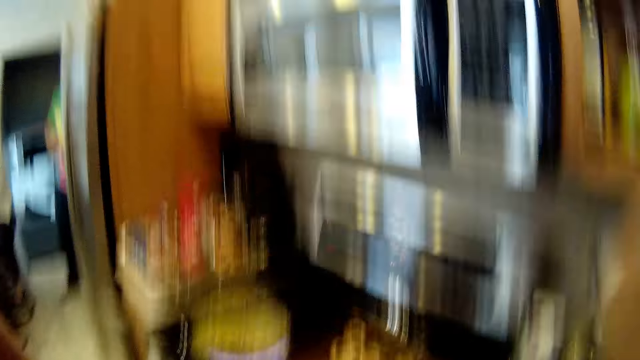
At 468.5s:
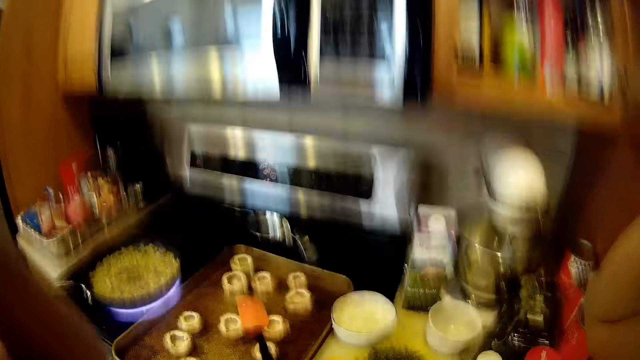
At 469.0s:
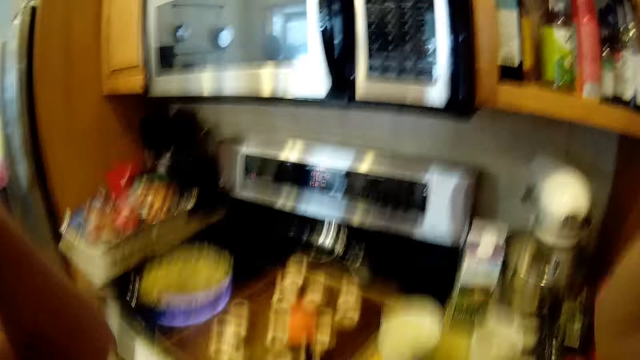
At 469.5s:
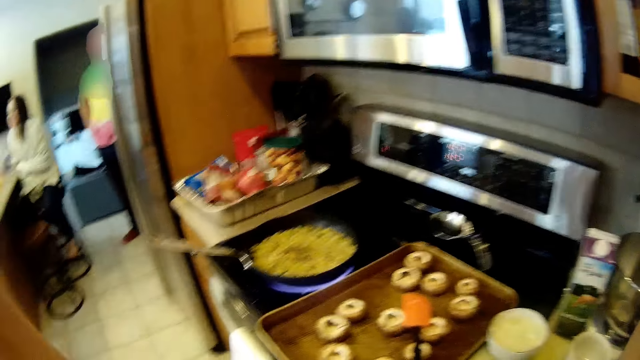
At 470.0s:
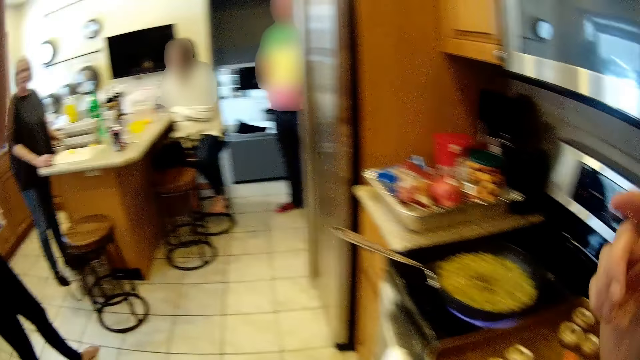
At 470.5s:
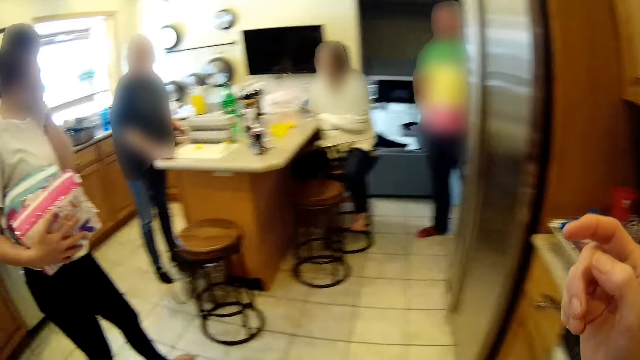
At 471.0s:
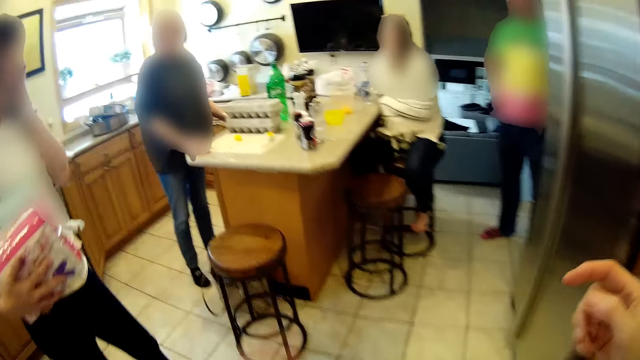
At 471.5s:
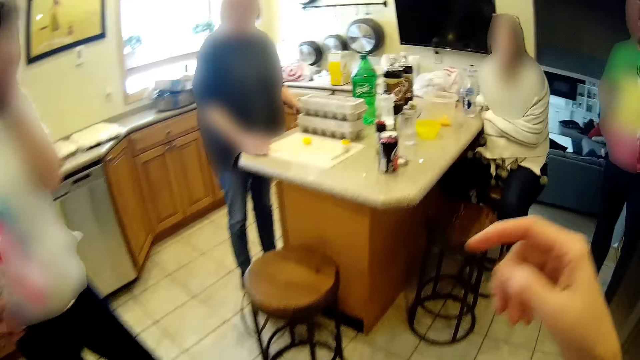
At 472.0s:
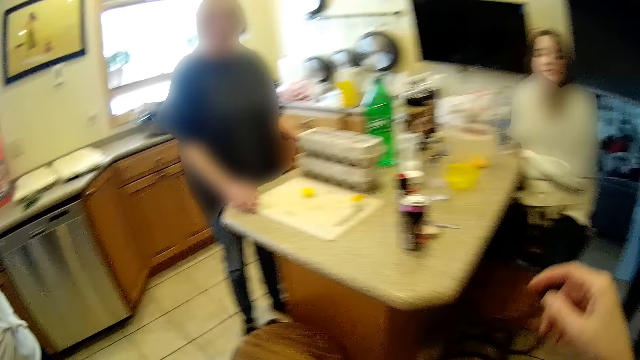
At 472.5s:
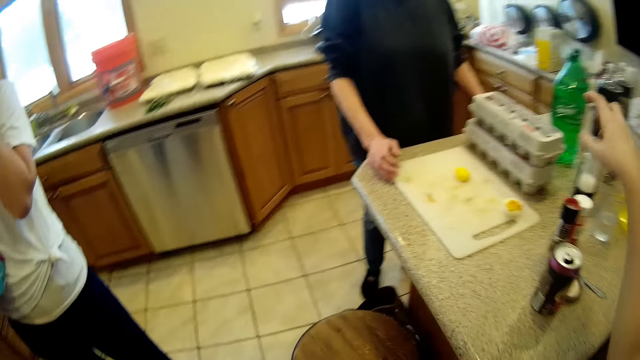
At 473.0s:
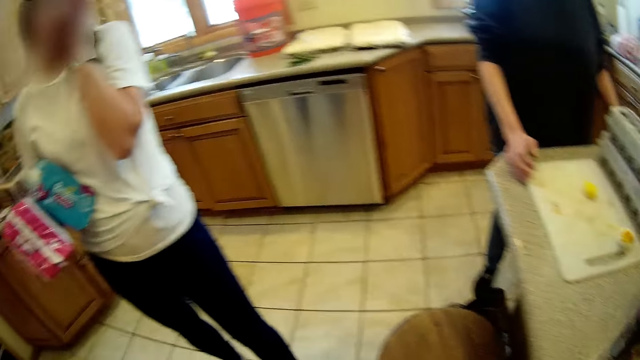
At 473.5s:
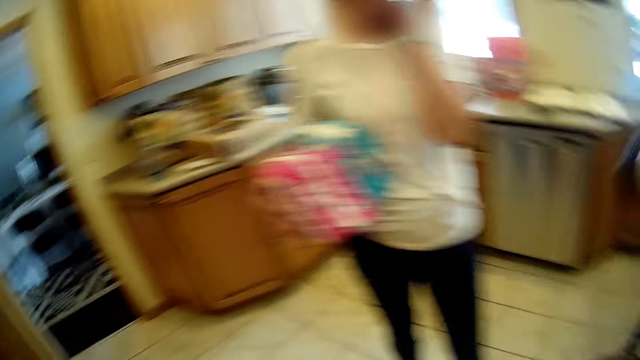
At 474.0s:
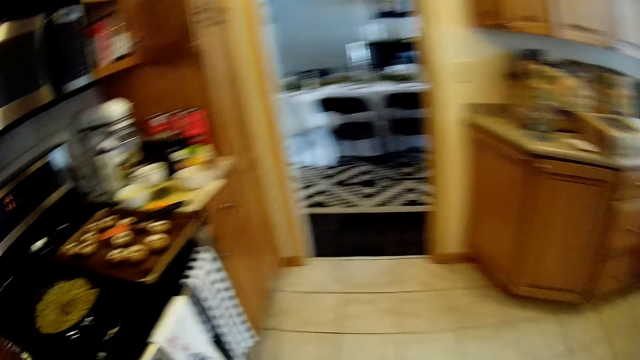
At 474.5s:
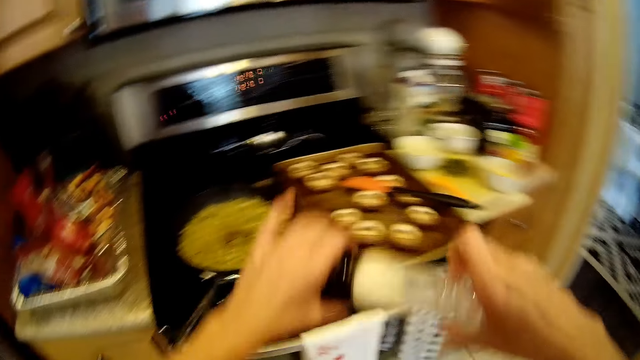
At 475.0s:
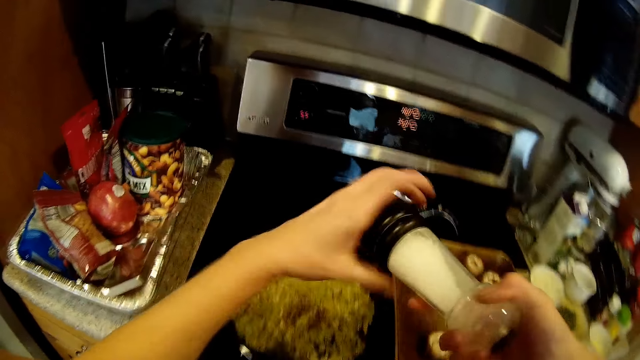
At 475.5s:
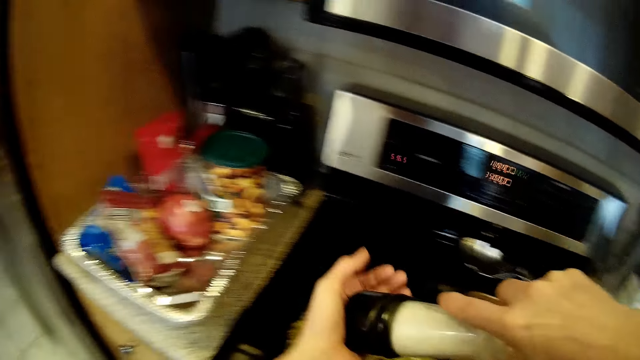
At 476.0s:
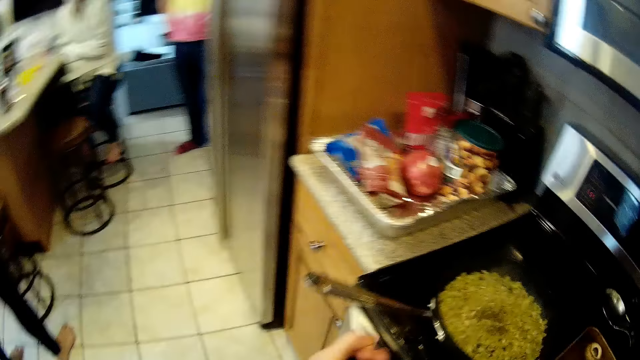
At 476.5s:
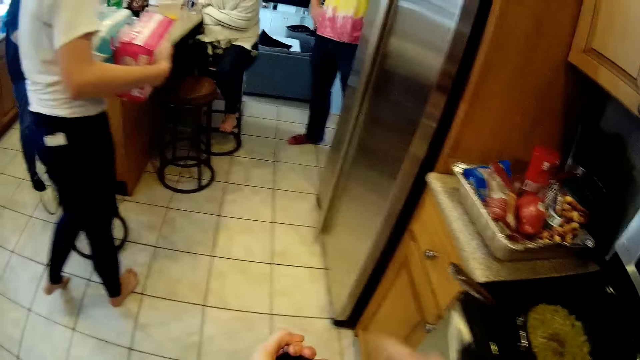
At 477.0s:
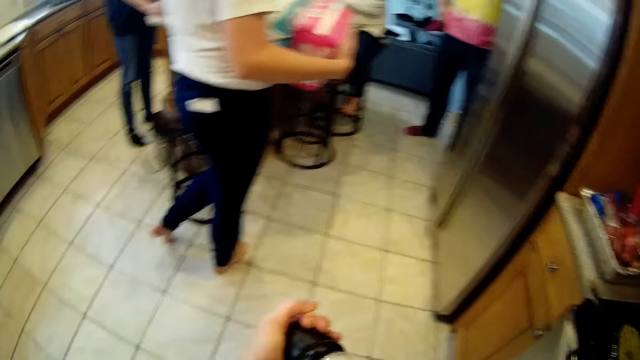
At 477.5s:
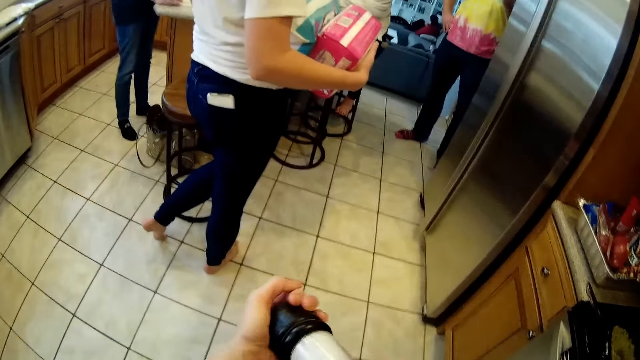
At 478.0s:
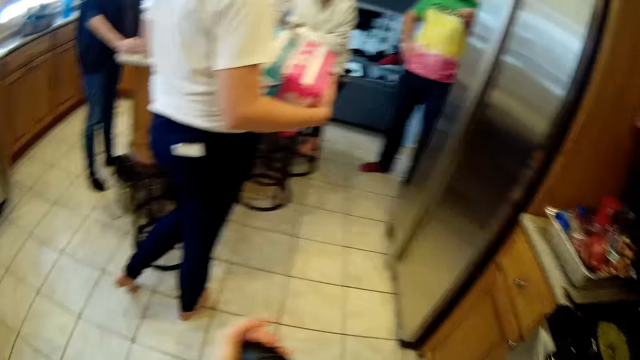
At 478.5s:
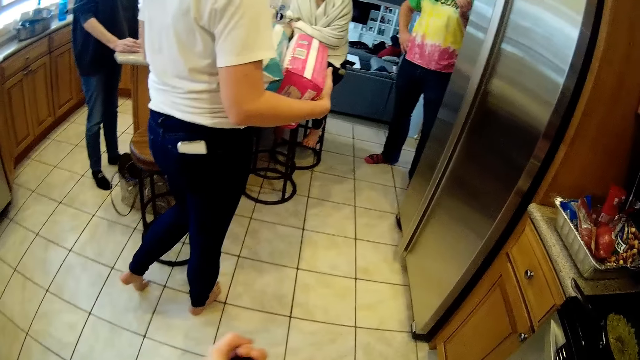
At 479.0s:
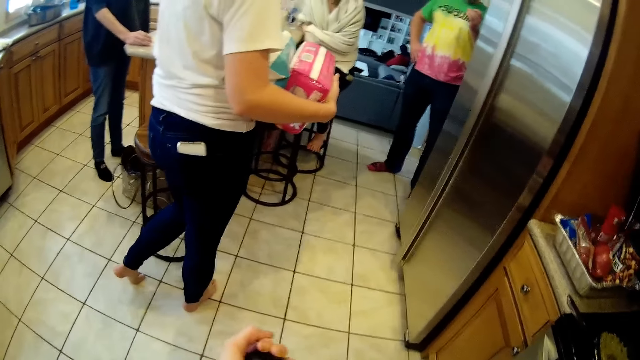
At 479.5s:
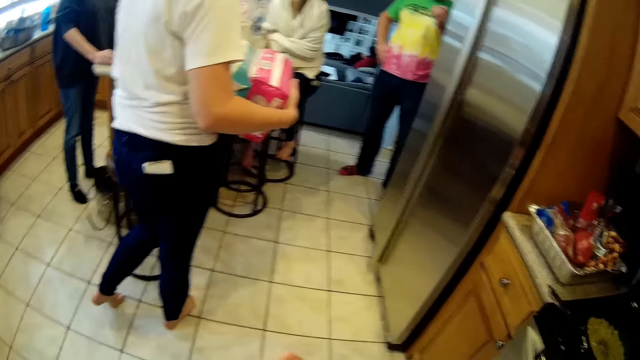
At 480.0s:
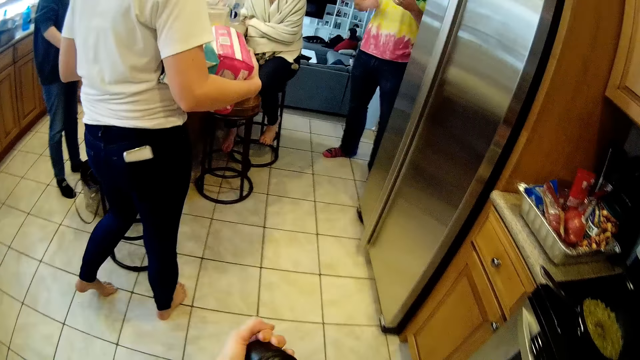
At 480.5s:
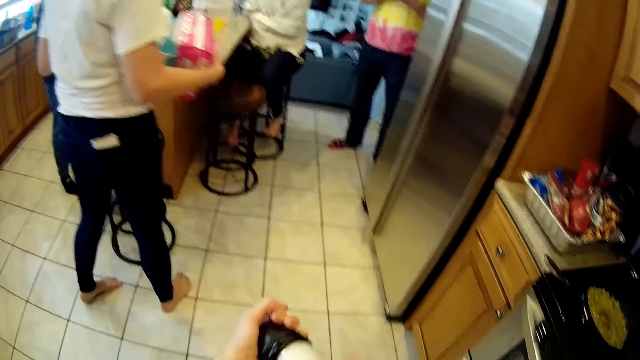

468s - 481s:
The camera wearer adjusts her hair with her hands. She walks in the house. She picks up a jar of salt from the kitchen countertop with her right hand. She opens the jar of salt with her hands. She pours some of the salt into her left hand.

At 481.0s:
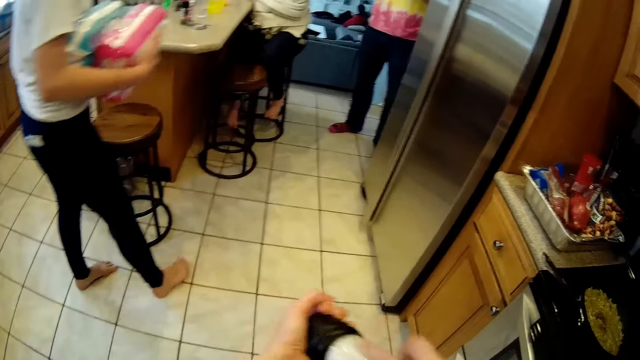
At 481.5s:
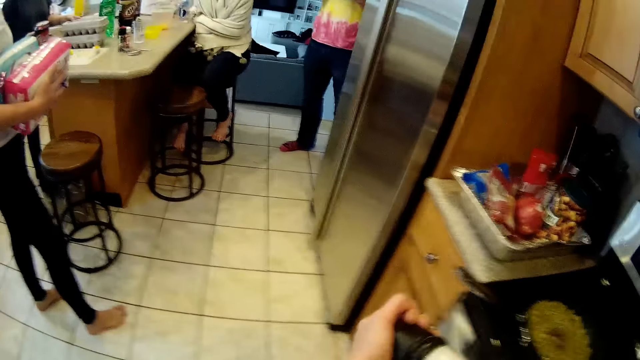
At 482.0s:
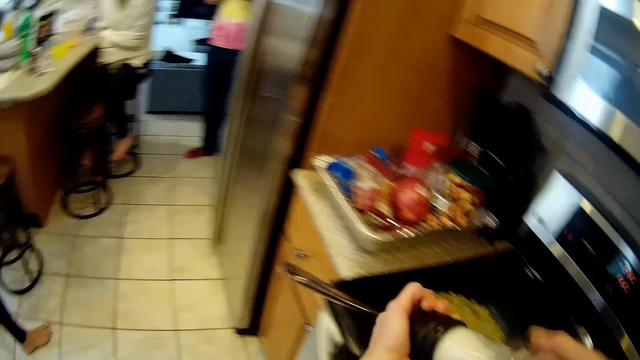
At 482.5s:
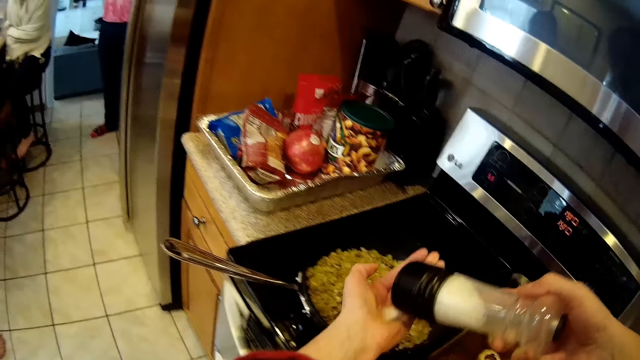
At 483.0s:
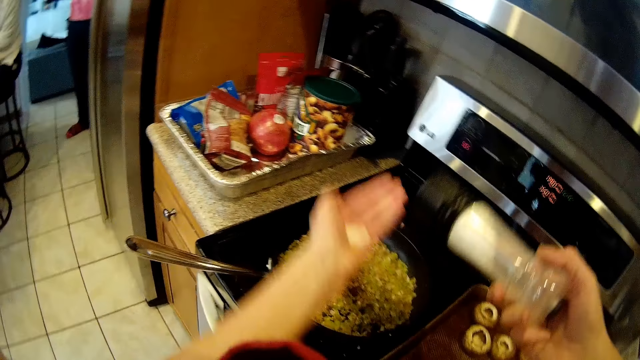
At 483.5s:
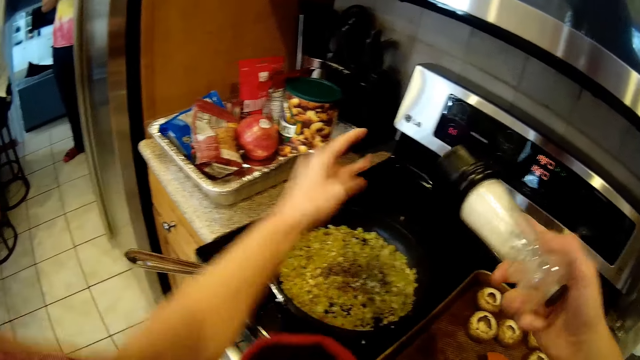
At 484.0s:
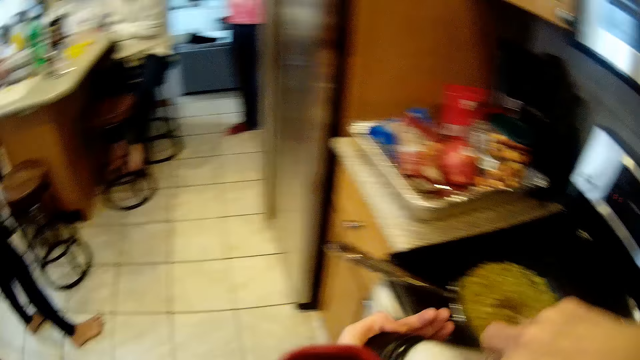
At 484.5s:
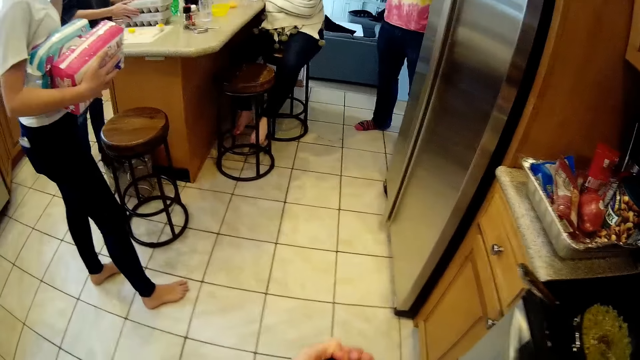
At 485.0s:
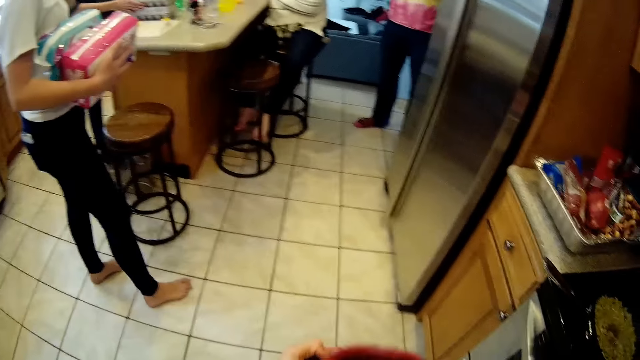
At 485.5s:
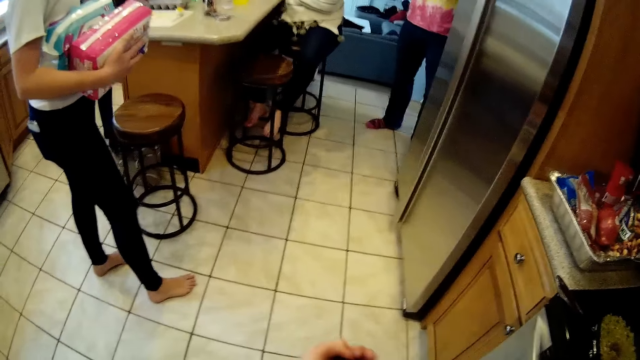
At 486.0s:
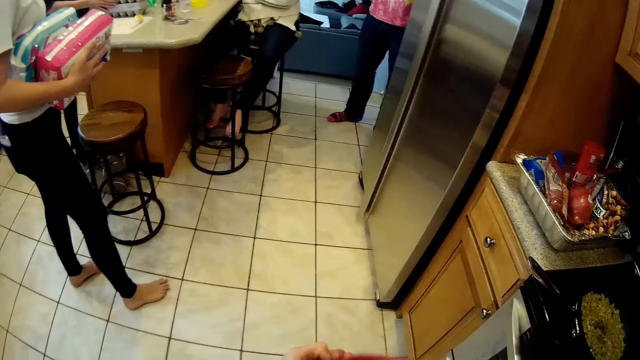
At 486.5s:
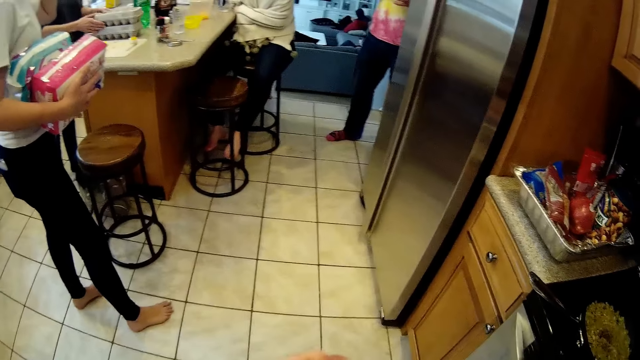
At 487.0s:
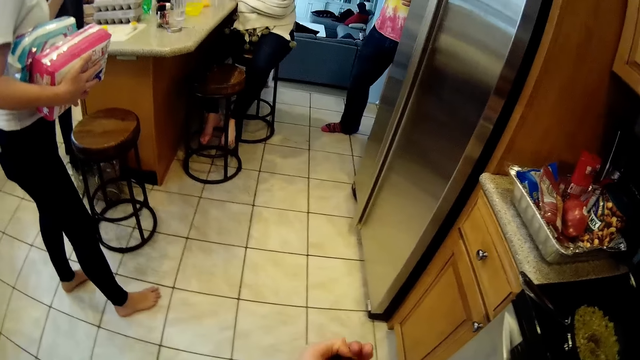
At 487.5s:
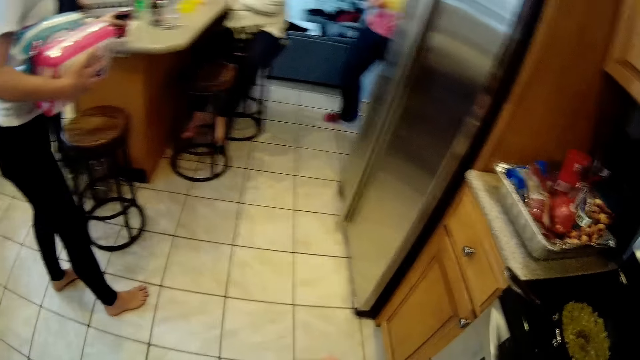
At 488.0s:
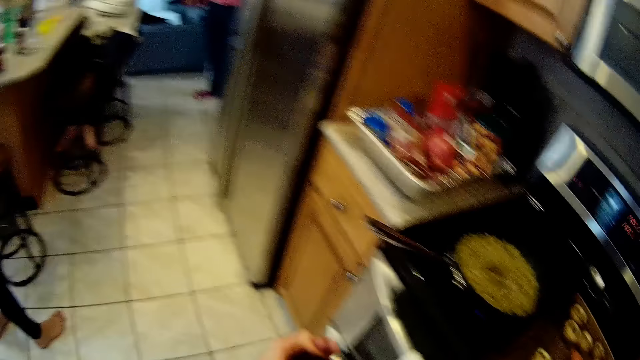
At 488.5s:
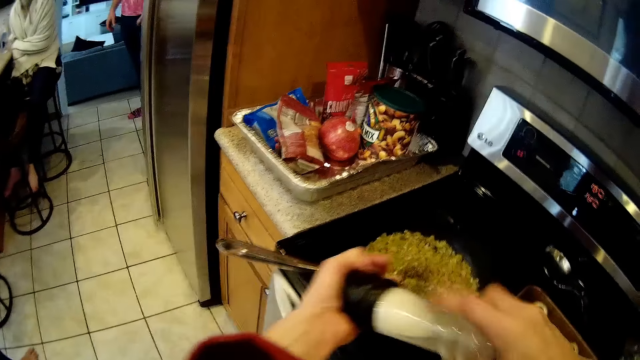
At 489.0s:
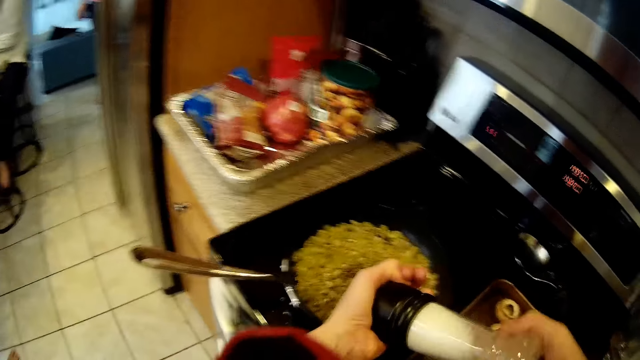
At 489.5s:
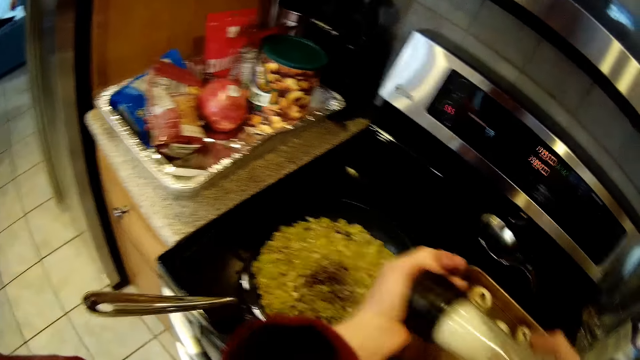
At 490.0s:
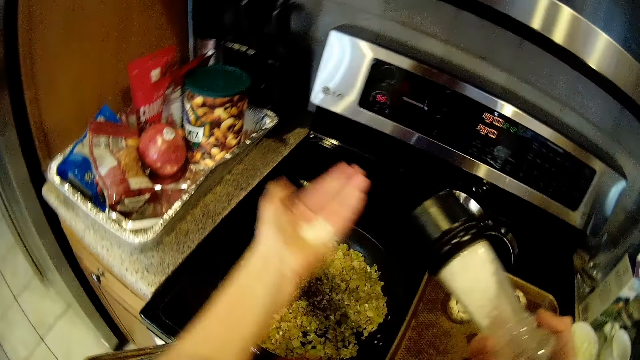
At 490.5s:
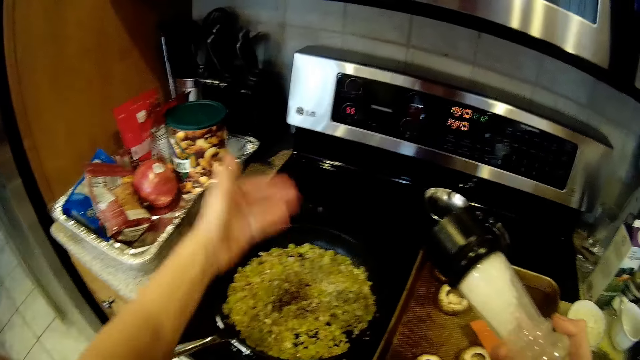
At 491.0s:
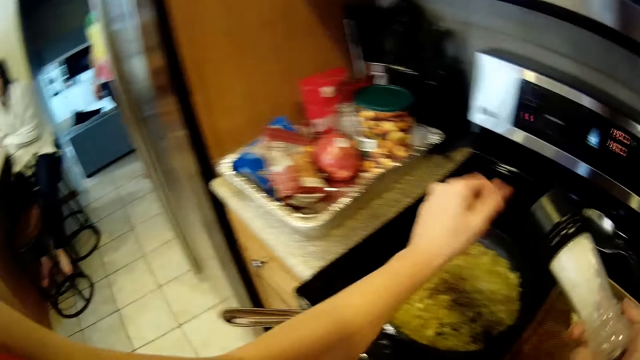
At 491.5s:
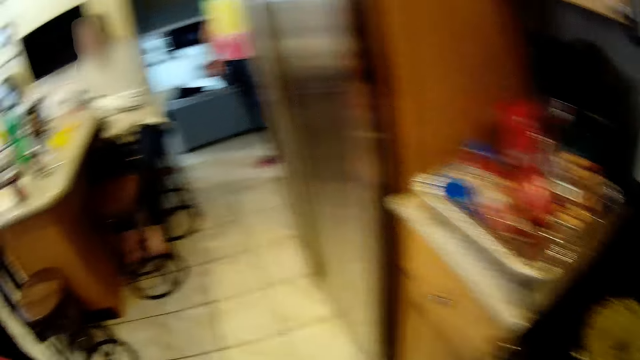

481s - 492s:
The camera wearer pours the salt in her left hand into the frying pan on the gas cooker. She pours some of the salt into her left hand. She pours the salt in her left hand into the frying pan on the gas cooker.
